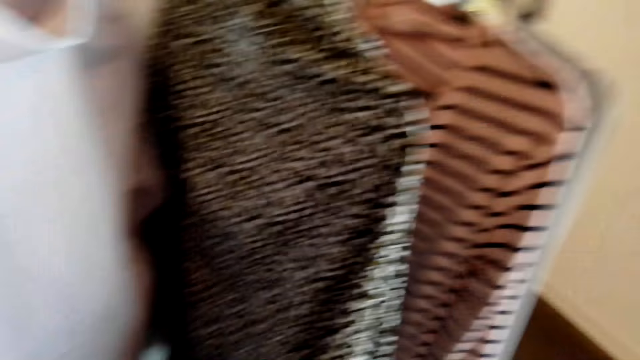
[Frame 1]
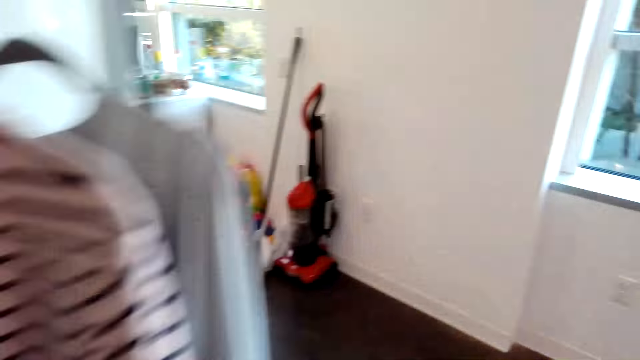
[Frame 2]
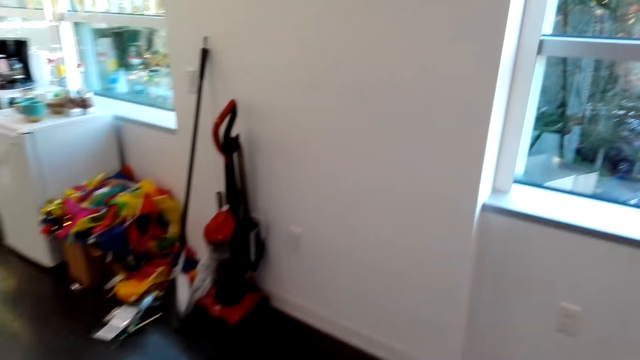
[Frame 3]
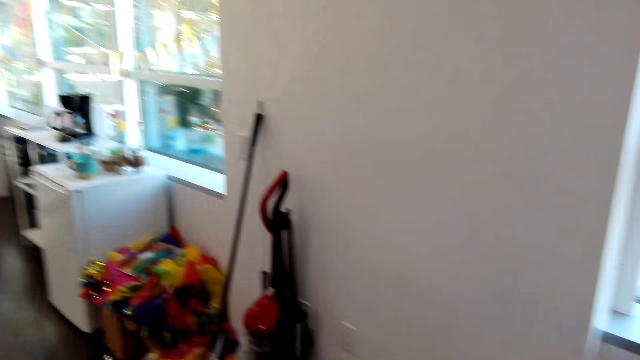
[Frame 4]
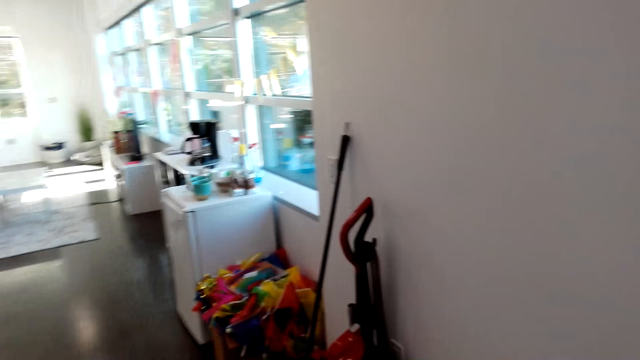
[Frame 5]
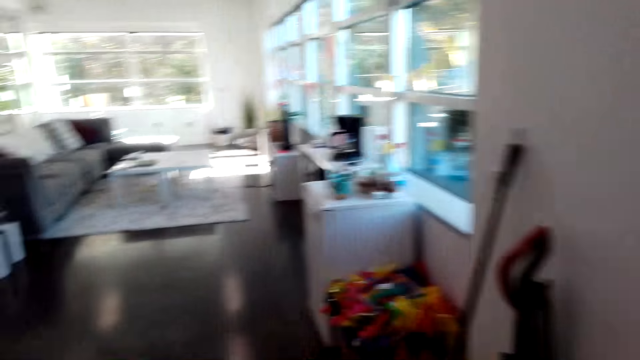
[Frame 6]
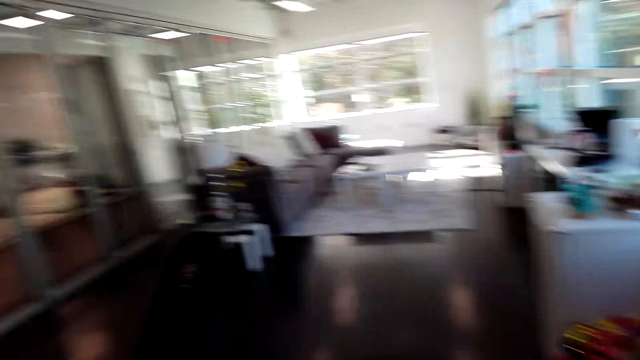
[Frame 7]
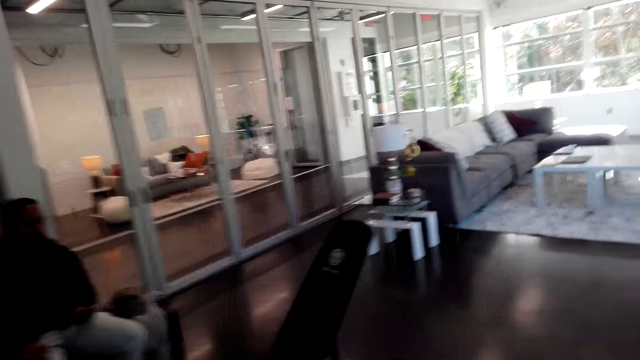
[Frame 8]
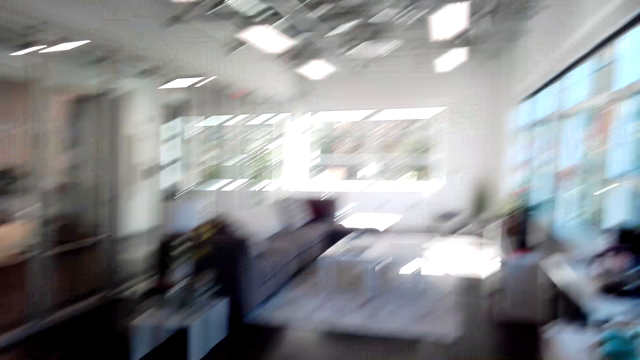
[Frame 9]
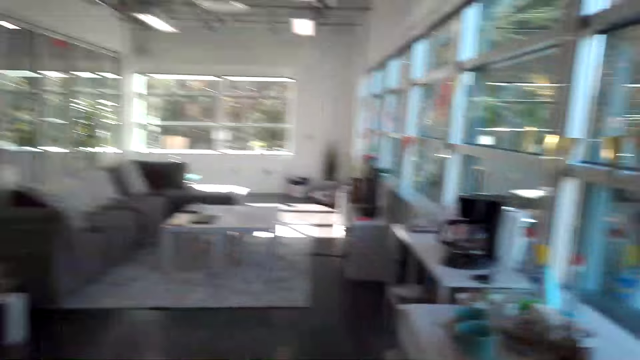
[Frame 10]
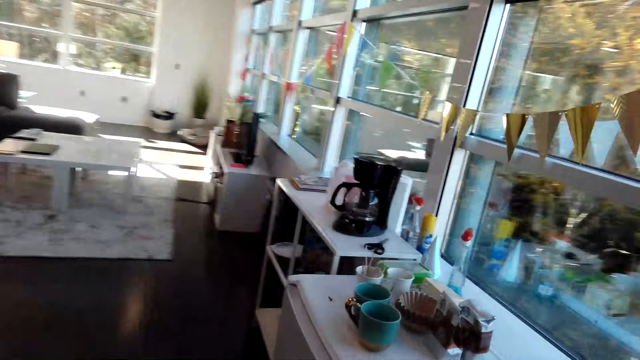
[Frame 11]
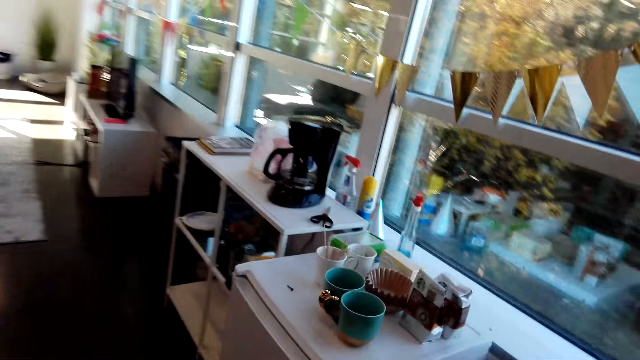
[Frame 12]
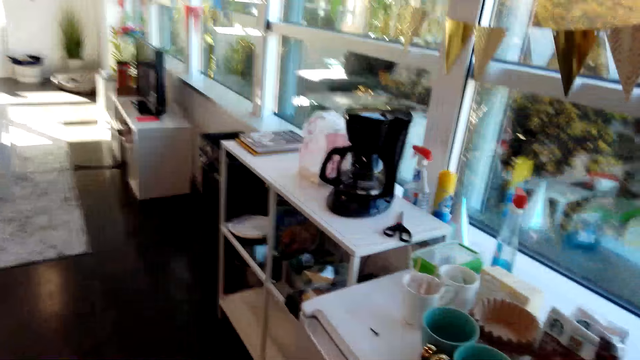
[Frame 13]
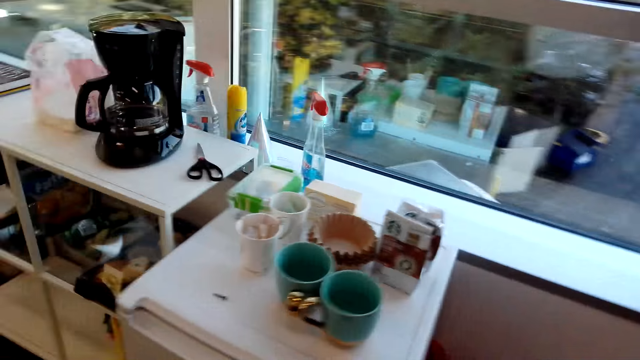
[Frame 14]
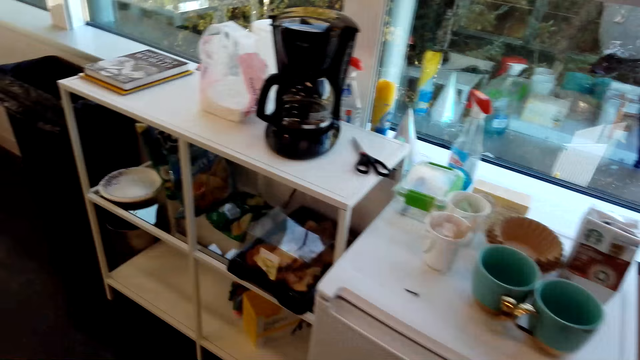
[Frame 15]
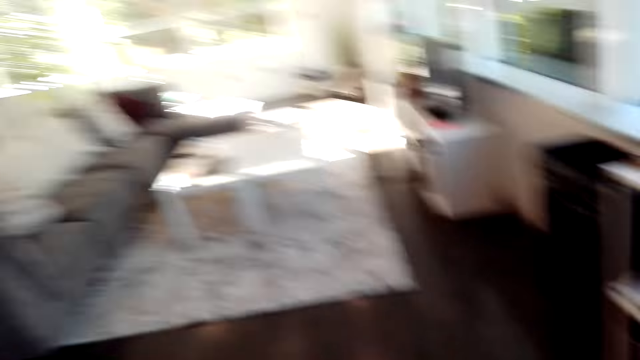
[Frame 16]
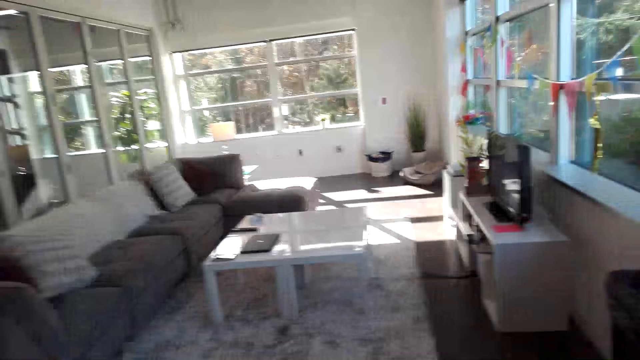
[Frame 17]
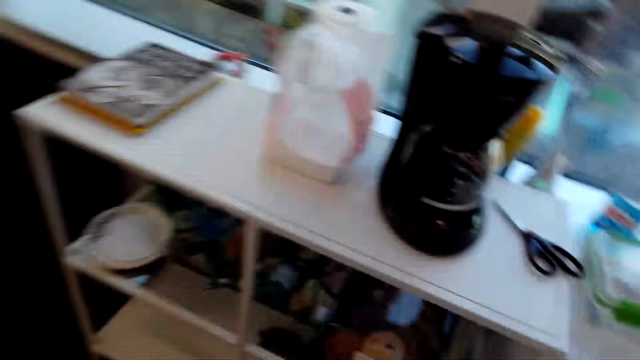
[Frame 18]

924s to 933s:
The camera wearer walks around the house.

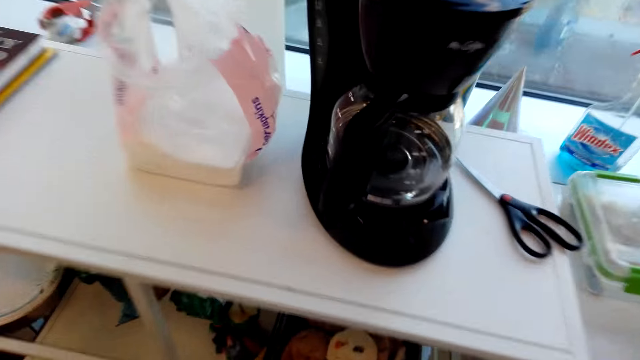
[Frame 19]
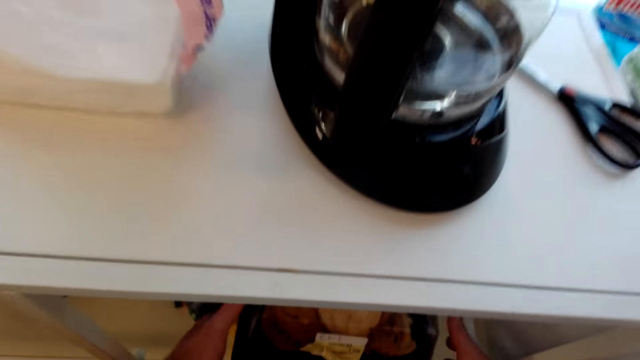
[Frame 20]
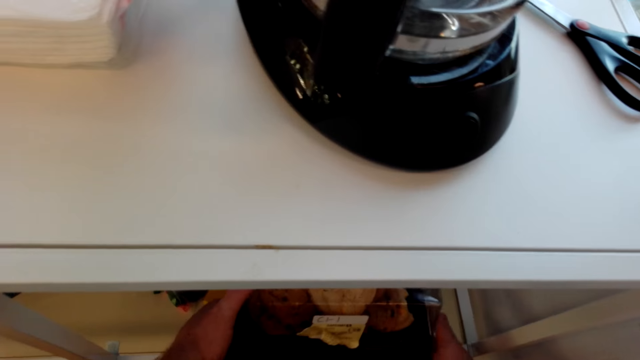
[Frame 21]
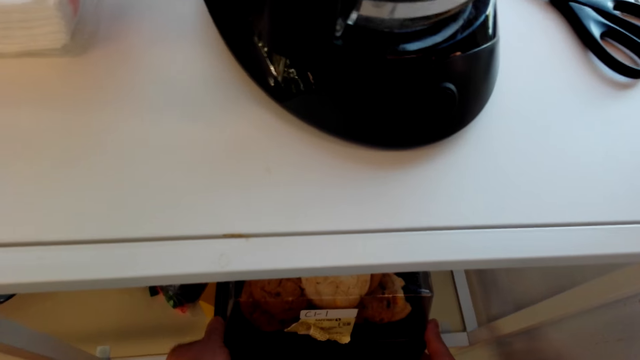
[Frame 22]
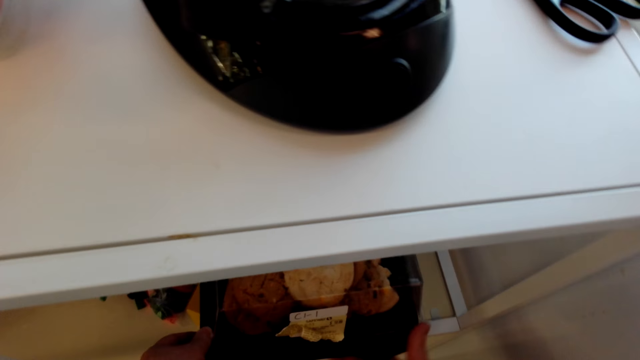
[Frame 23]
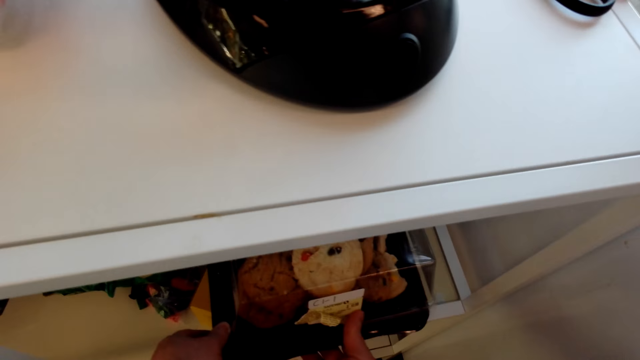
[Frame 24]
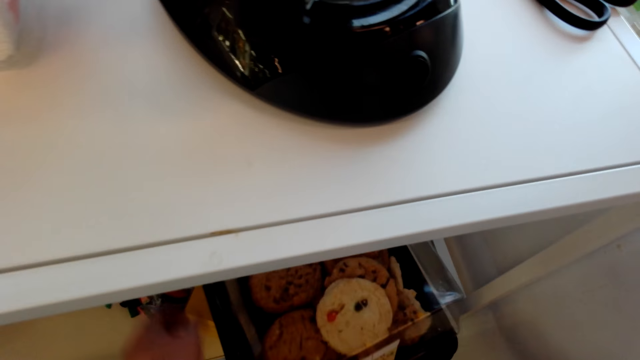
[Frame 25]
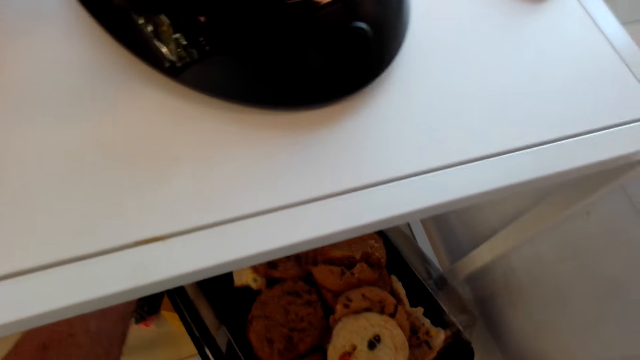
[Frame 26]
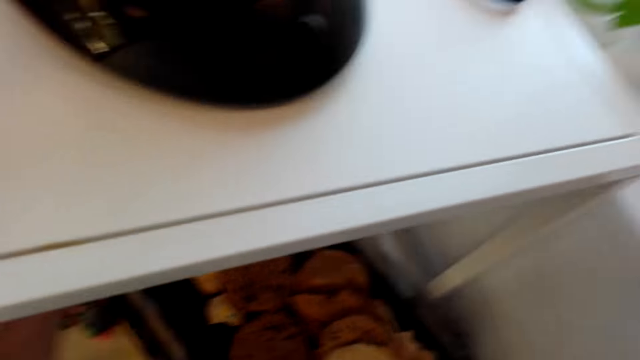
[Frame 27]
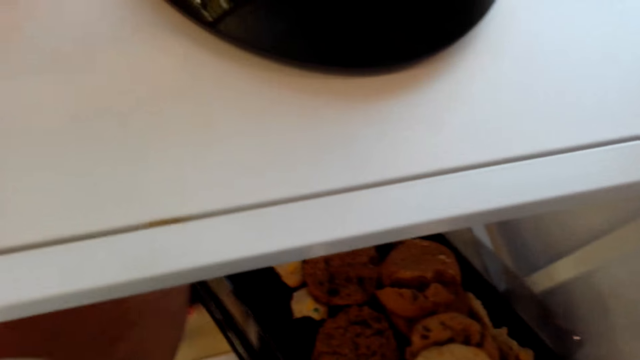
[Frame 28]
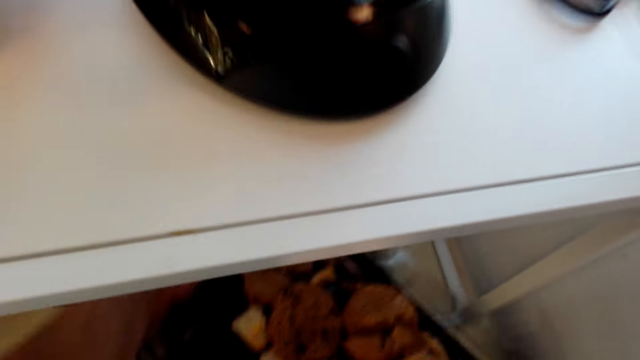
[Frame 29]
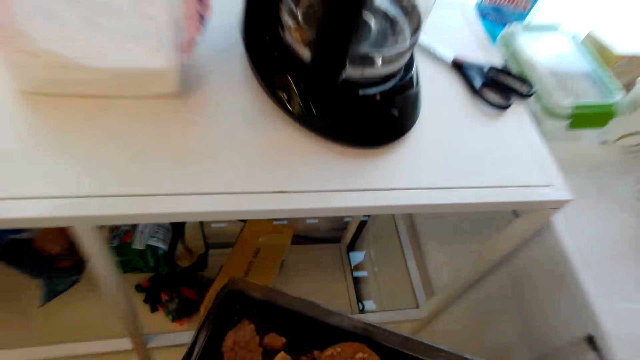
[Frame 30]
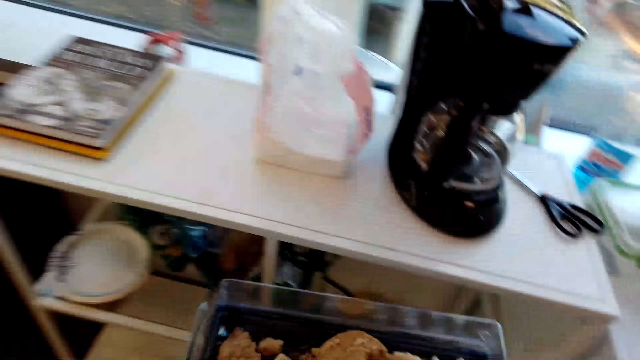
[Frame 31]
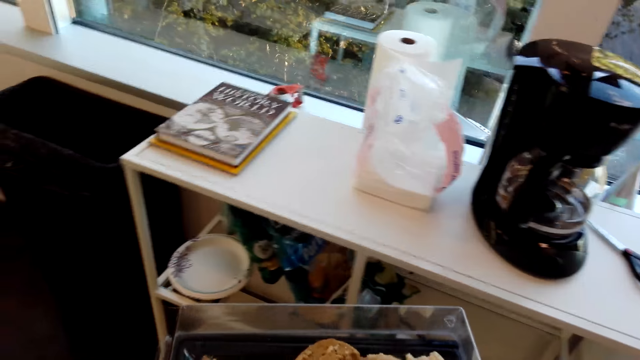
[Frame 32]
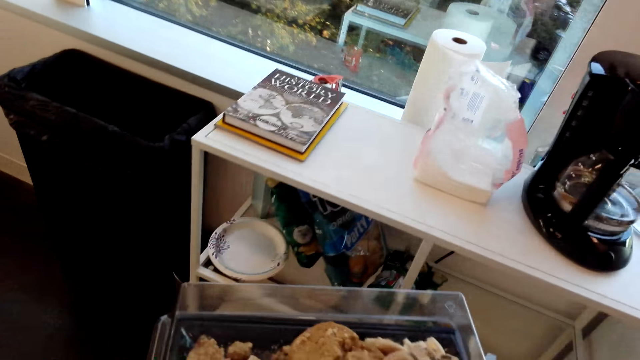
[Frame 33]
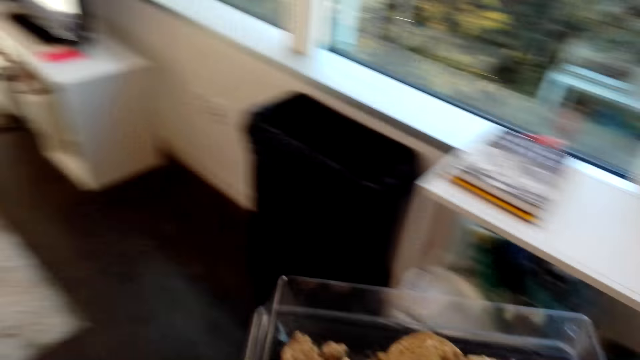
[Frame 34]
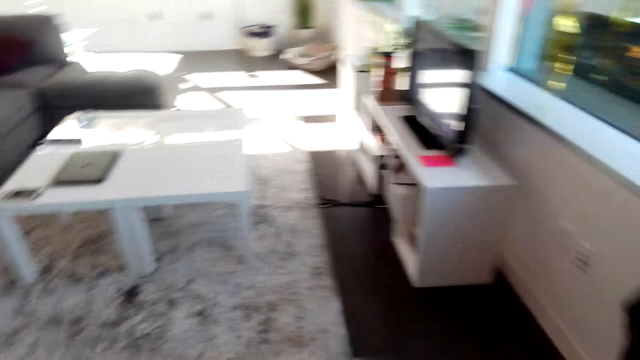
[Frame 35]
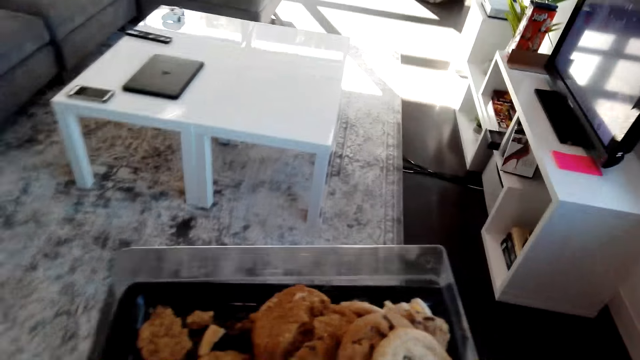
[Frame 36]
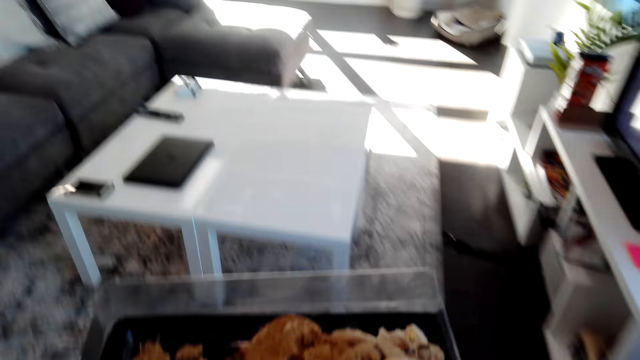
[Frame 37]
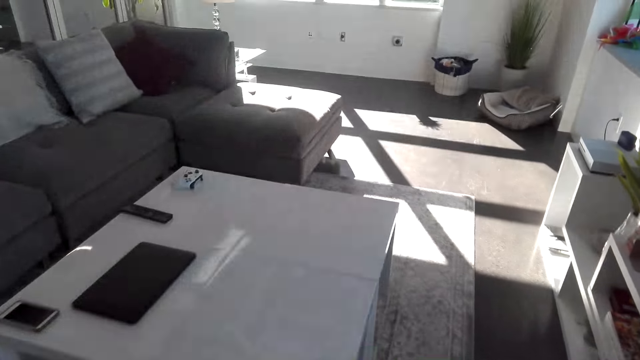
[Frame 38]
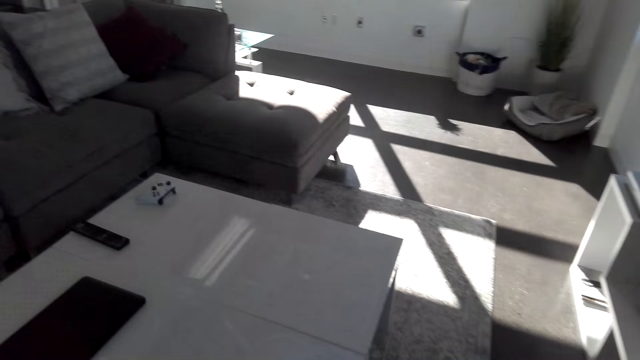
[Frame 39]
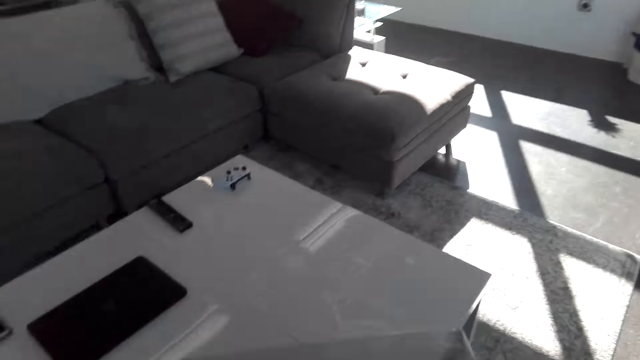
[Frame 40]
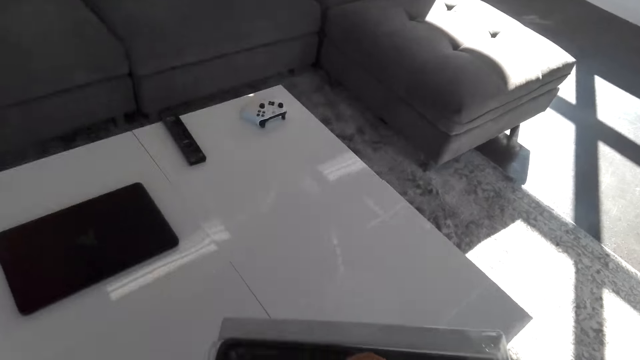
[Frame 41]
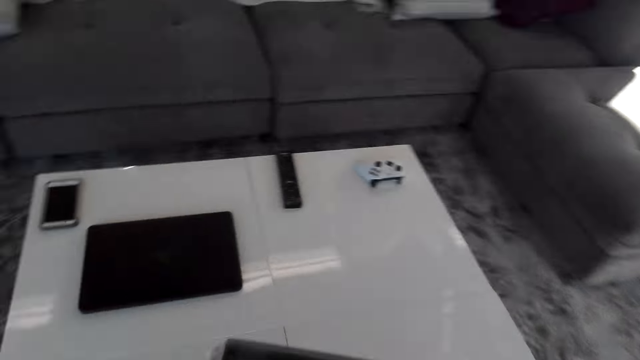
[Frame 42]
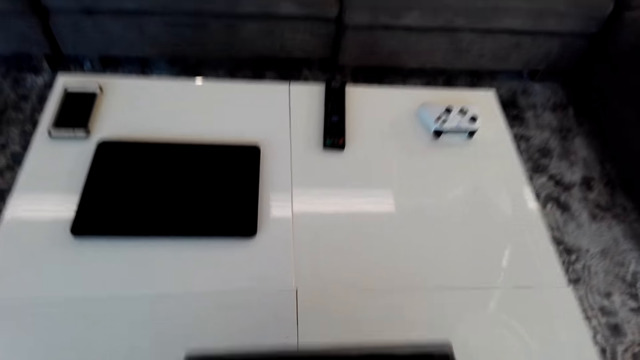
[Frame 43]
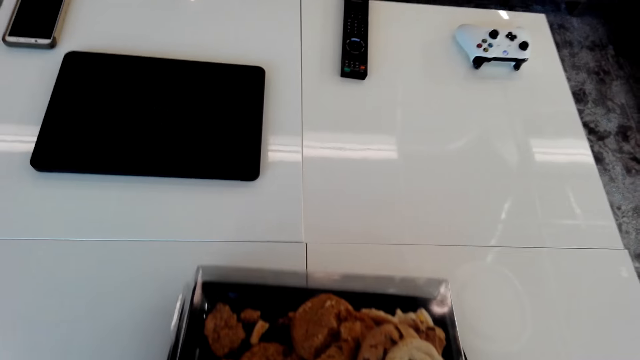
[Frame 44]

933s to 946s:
The camera wearer picks up the crate with cookies. They converse with a man. They walk around.
